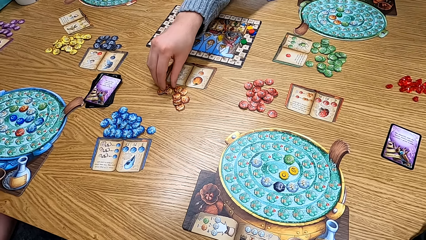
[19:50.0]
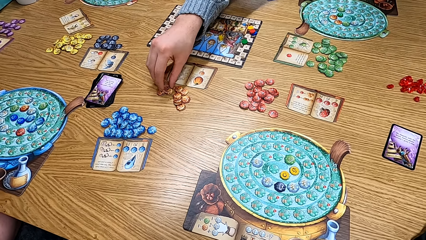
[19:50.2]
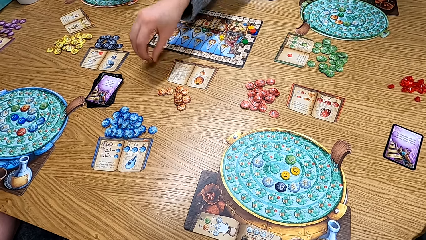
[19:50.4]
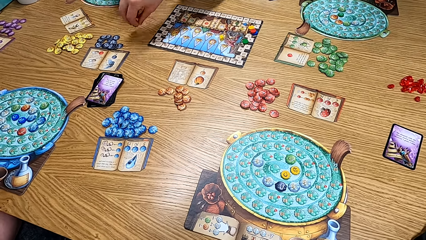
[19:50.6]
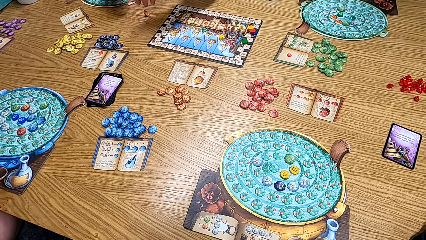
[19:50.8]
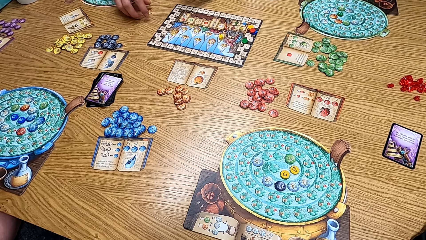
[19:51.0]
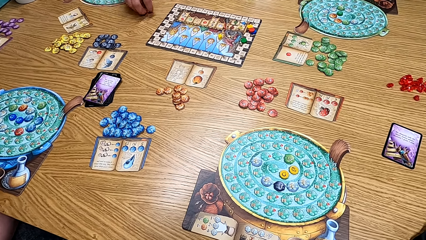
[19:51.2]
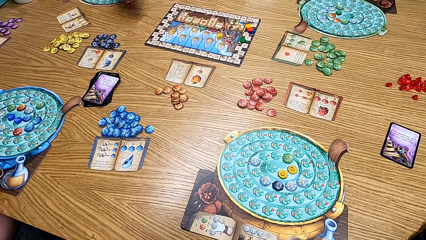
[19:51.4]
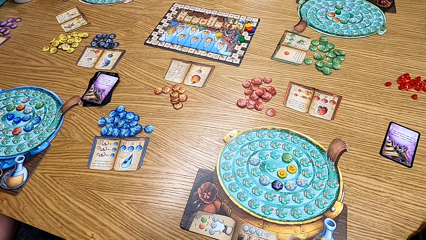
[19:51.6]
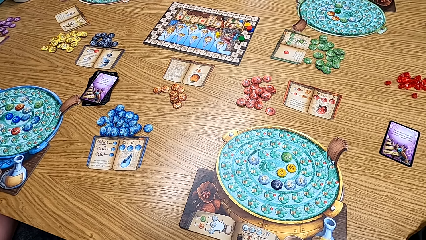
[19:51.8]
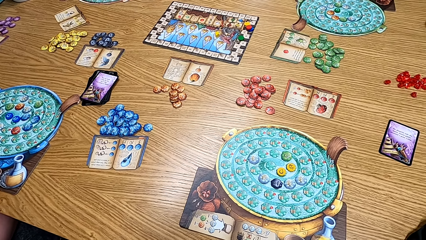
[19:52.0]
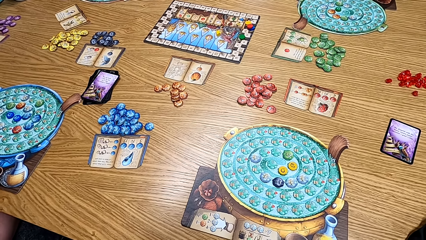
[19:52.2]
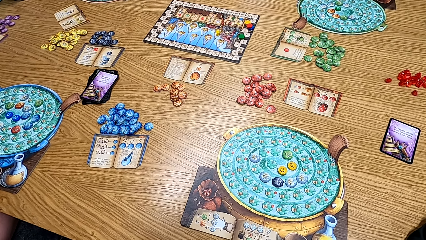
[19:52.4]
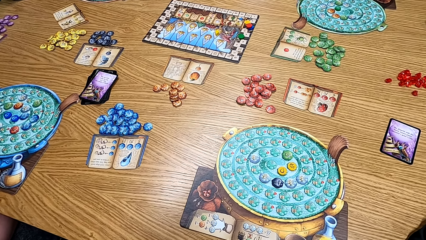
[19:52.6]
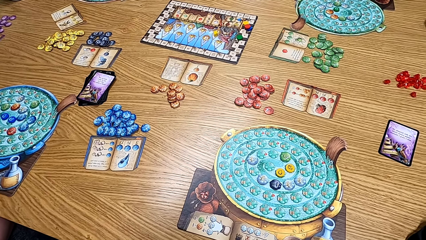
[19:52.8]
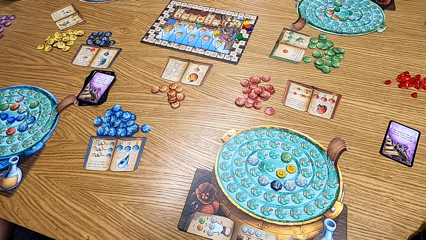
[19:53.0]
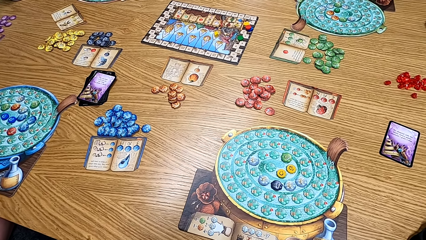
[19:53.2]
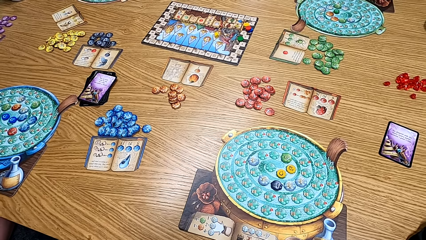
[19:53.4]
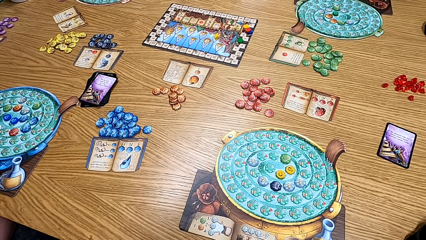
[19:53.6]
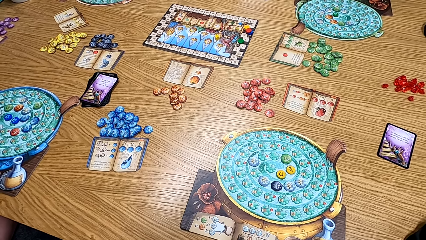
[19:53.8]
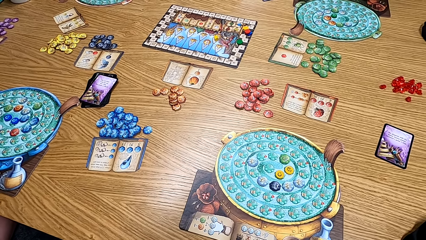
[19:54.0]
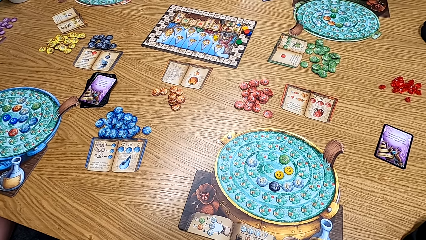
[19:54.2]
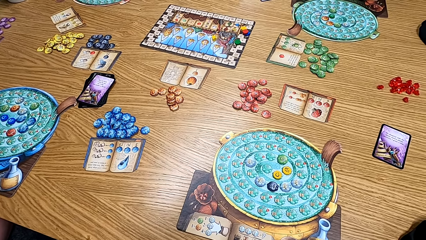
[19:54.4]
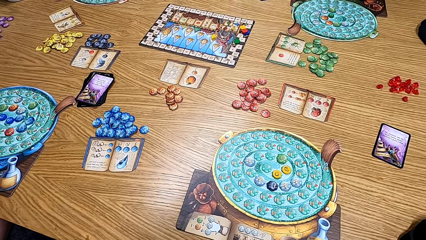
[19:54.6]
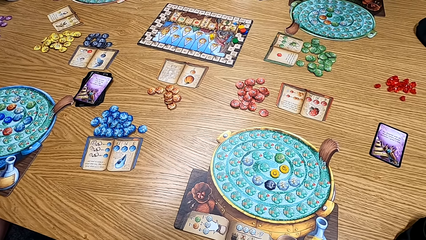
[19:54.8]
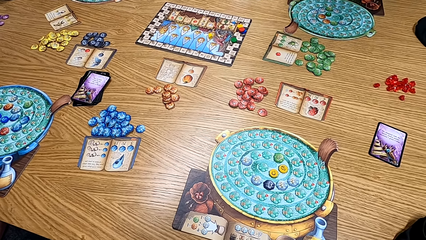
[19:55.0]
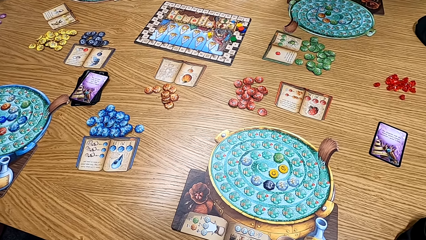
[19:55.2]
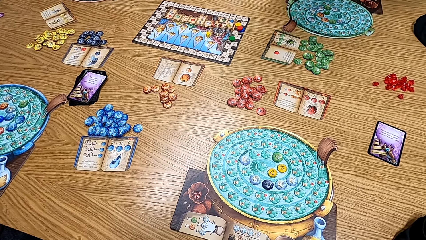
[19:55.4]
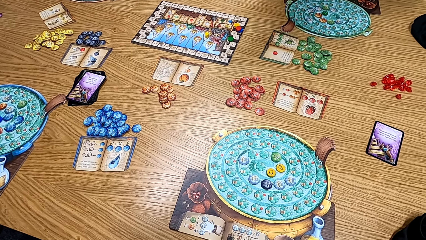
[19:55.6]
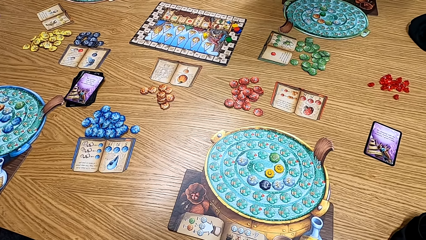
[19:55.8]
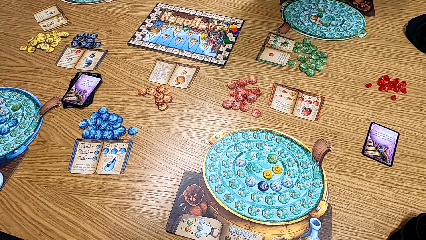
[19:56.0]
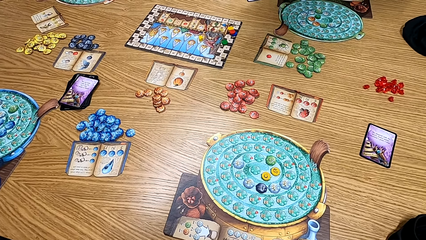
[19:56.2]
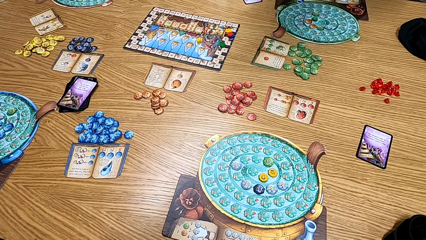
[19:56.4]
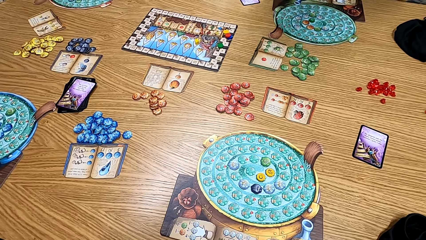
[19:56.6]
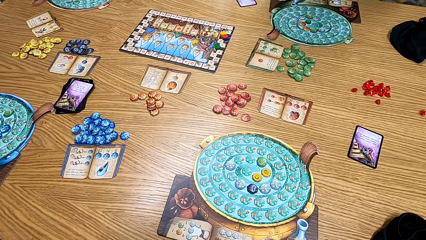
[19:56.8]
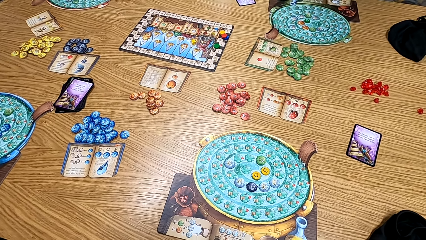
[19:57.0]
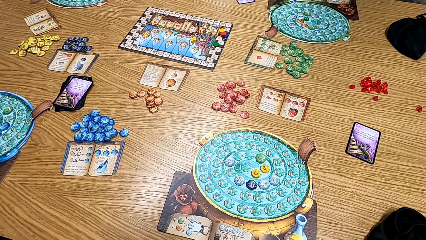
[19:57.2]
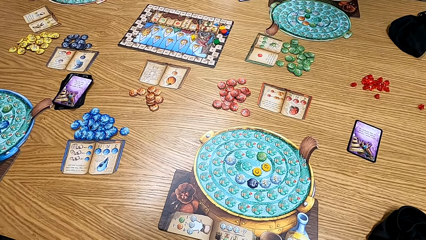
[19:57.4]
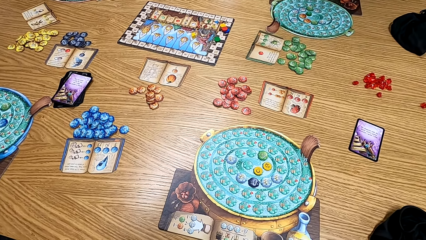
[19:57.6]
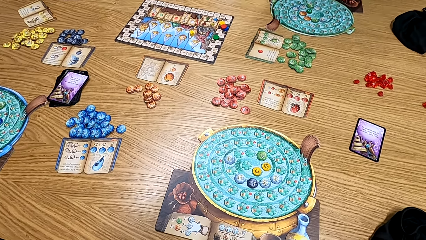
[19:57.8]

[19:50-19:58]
A lady takes the orange chip. A man picks up the cards on the table. The lady drops the orange chip on the table. Another man takes the orange chip. A man picks up the dice.

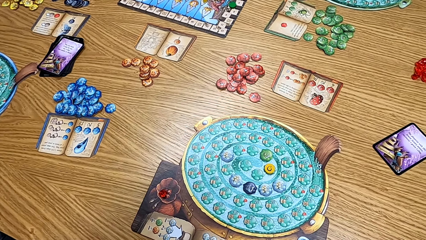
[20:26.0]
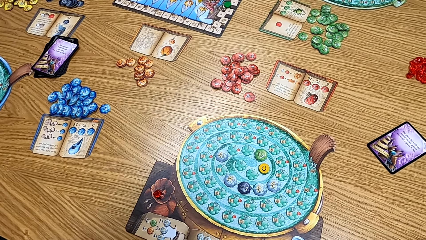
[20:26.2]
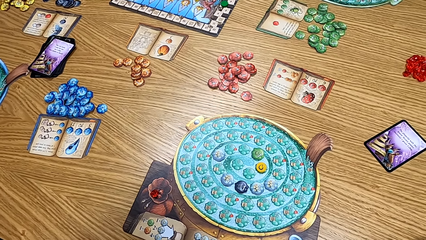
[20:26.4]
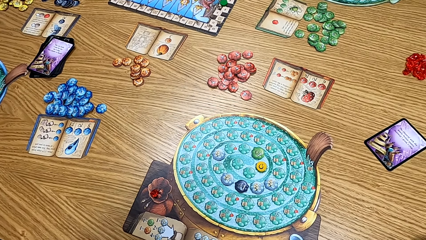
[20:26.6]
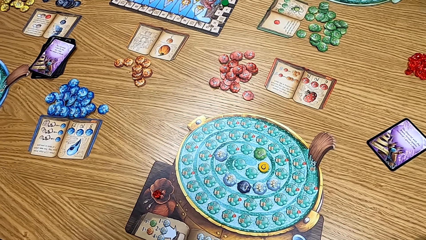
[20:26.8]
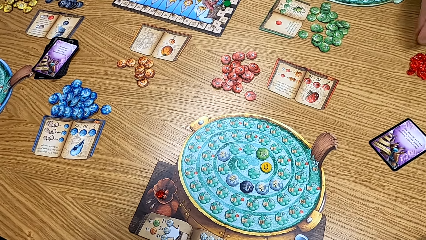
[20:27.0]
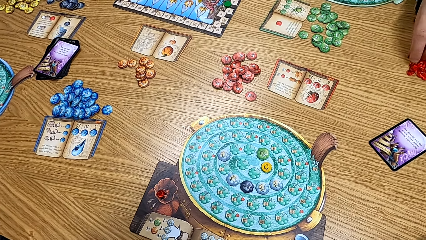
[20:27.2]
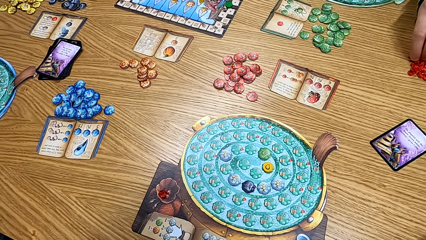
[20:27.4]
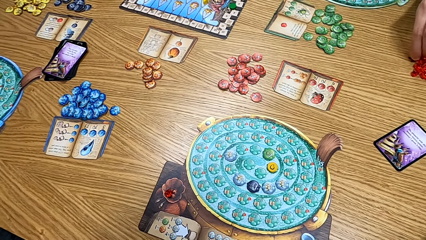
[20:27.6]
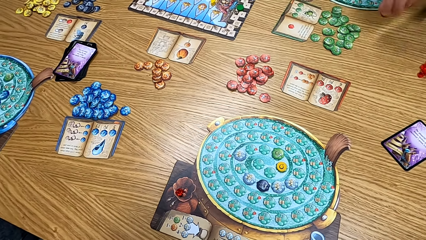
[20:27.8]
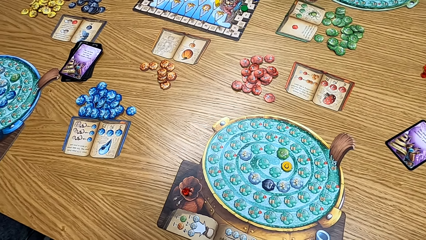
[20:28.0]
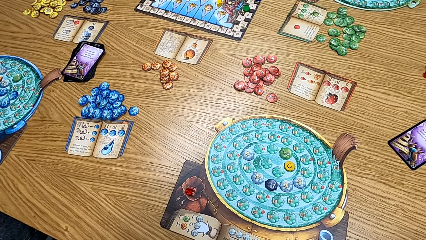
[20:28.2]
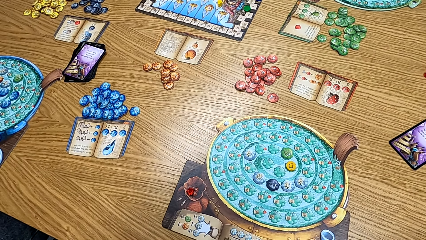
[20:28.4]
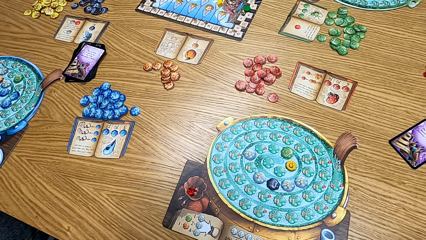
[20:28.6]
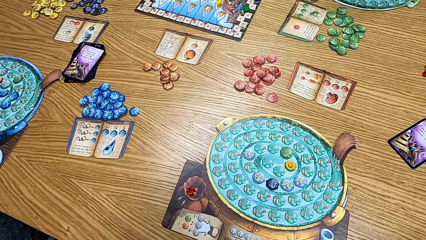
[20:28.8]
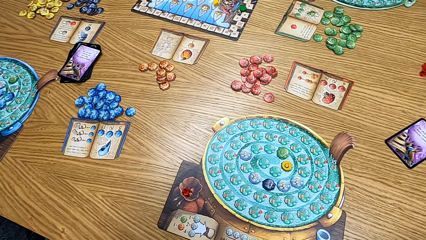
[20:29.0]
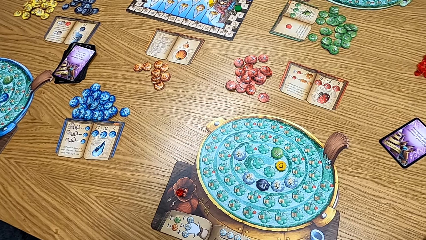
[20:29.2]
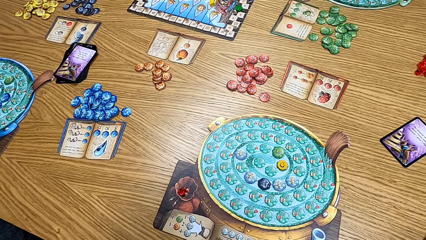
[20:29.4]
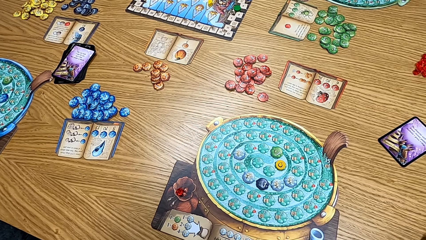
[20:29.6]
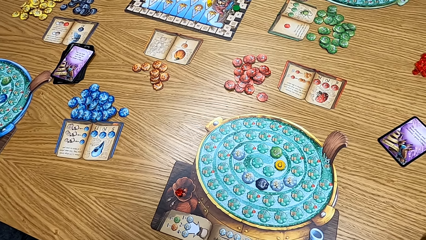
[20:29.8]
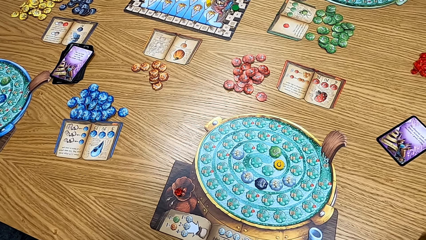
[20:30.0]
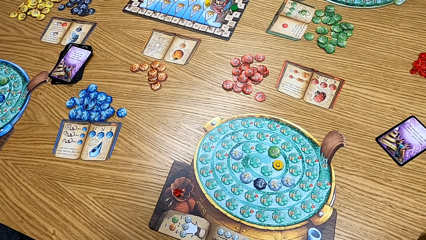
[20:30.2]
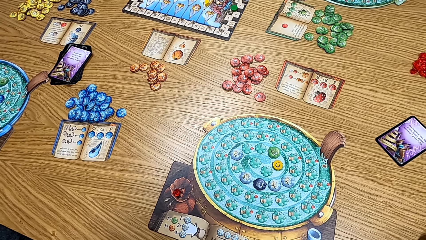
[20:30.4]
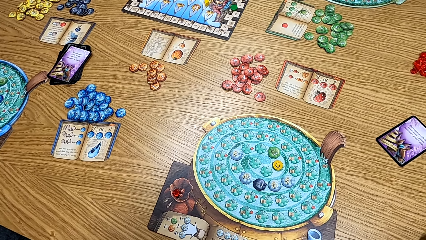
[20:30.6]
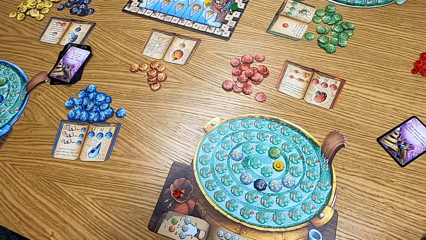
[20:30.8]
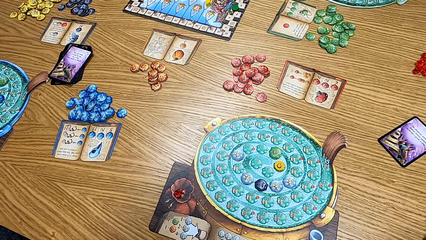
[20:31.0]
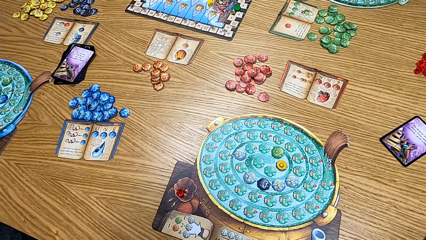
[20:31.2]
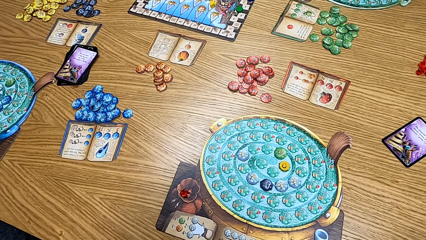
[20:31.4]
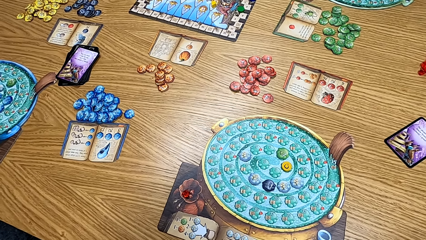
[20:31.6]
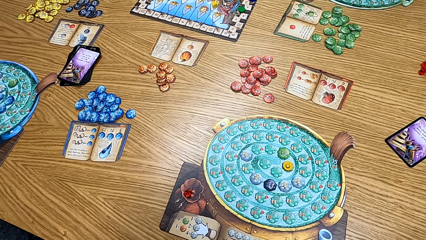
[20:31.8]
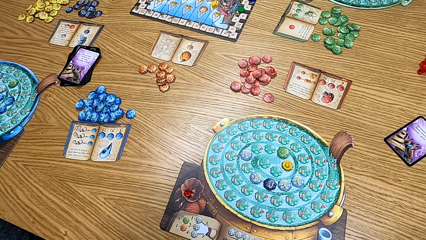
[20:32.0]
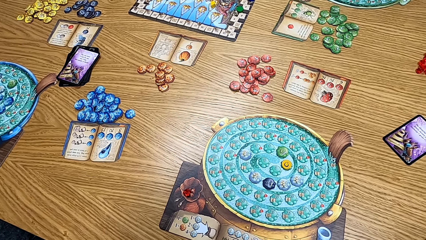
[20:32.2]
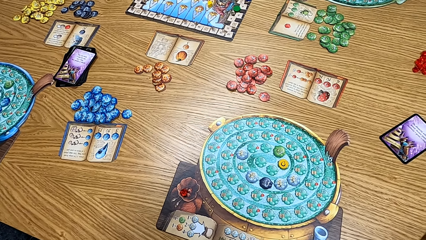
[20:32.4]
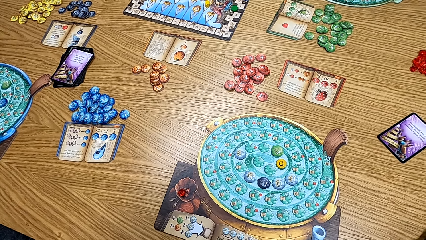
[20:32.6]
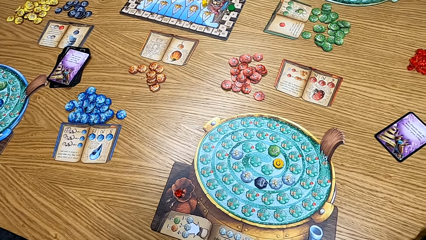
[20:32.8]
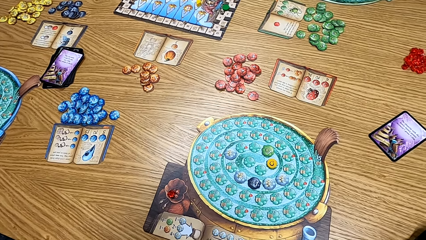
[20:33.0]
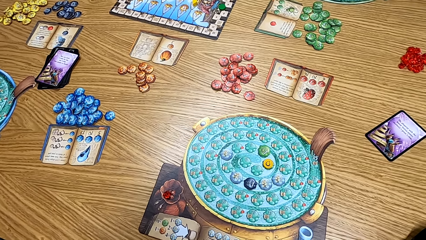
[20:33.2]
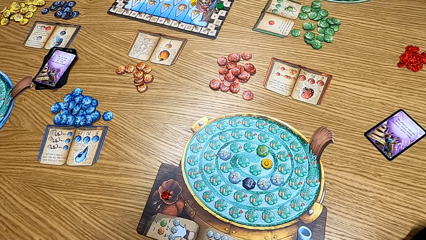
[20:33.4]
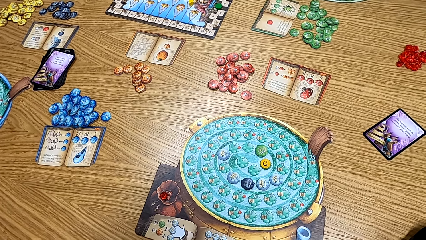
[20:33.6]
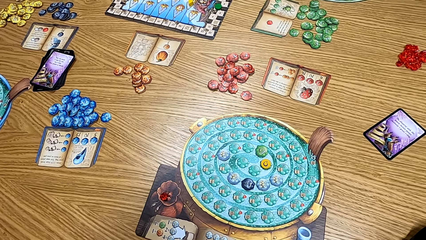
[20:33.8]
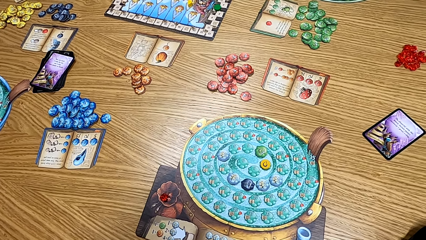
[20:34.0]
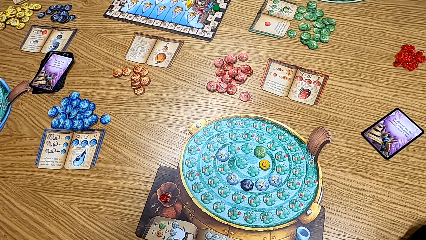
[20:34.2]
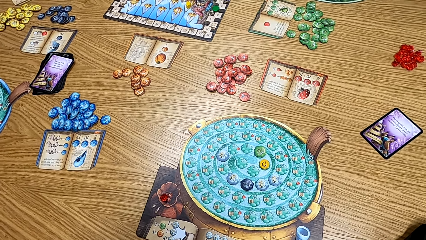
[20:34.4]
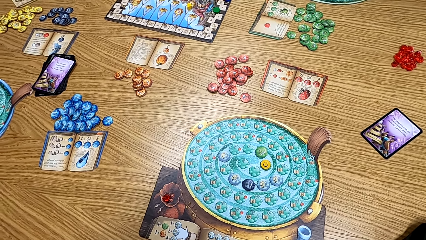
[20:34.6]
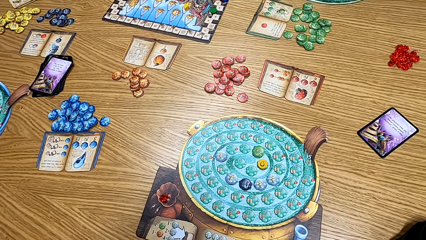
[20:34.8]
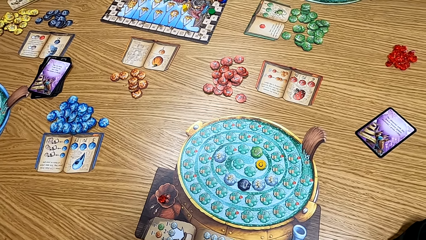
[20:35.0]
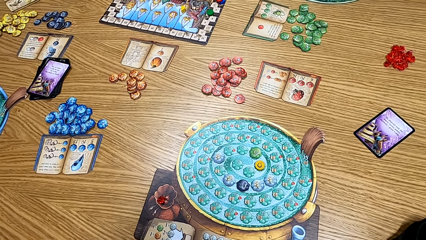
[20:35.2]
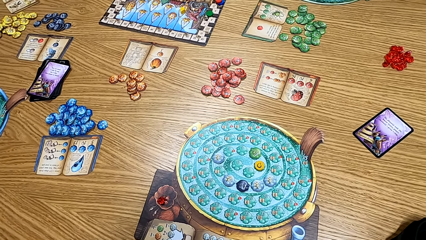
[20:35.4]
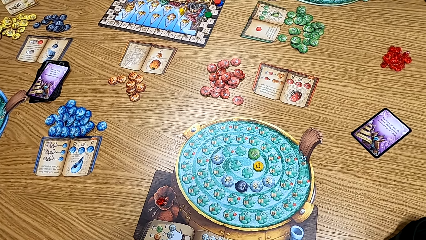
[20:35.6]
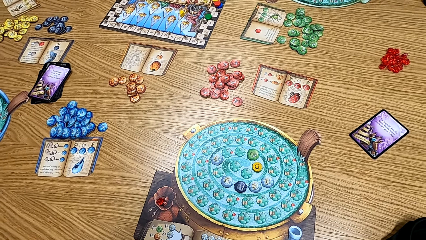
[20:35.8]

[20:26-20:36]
A lady takes a gem from the table. A man picks the dice on the table. The camera wearer looks at the table. A woman picks the cards on the table.
